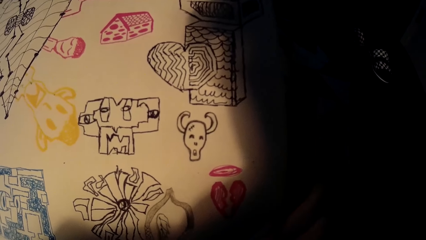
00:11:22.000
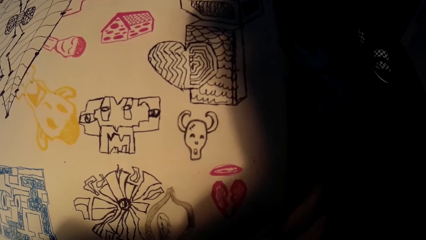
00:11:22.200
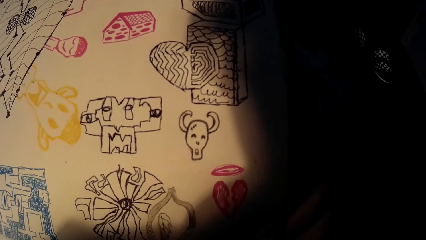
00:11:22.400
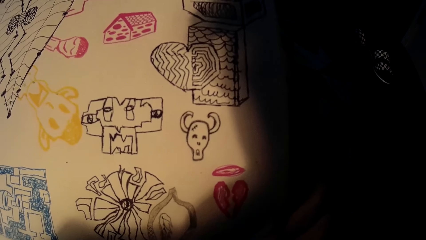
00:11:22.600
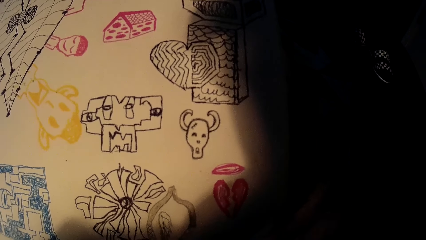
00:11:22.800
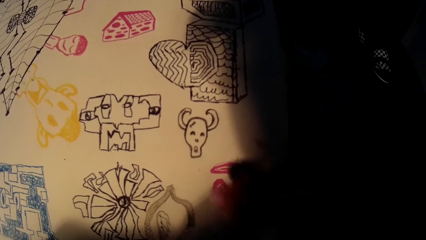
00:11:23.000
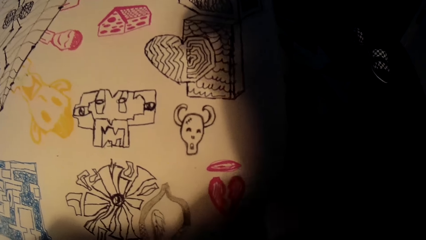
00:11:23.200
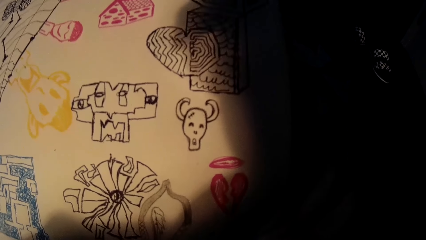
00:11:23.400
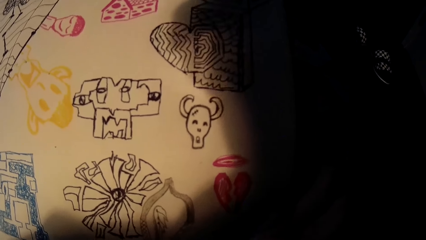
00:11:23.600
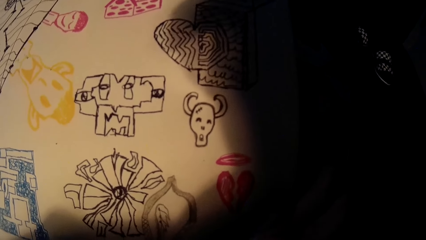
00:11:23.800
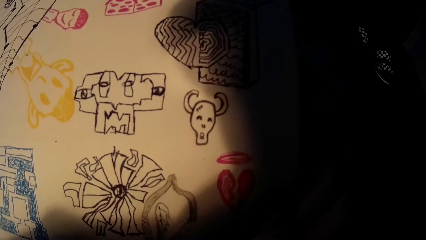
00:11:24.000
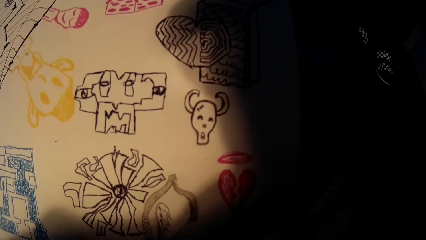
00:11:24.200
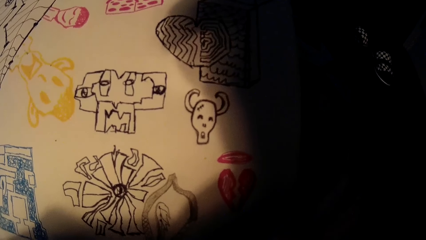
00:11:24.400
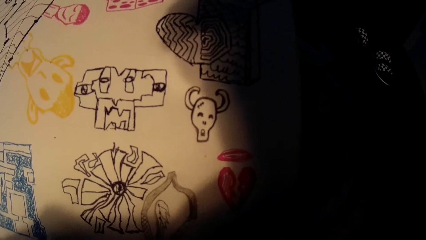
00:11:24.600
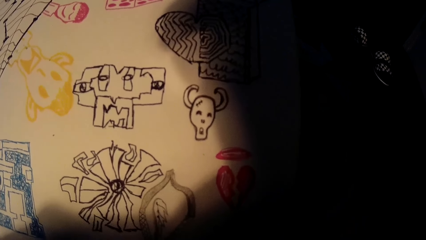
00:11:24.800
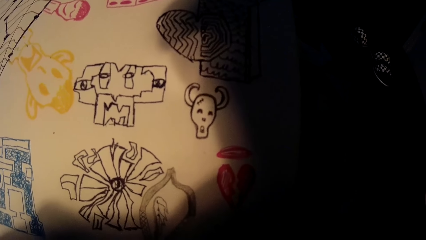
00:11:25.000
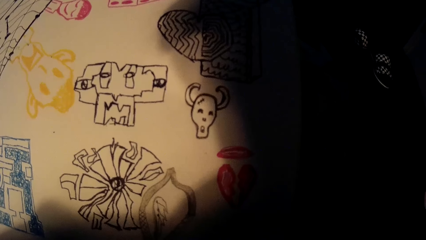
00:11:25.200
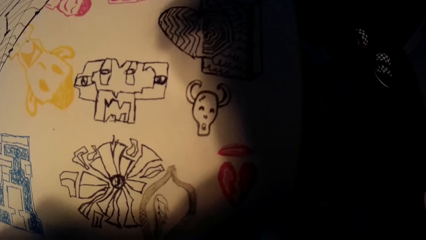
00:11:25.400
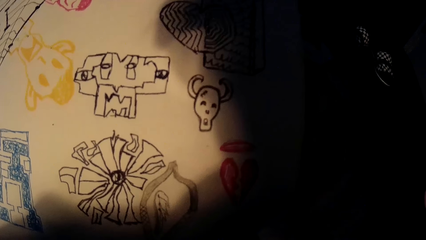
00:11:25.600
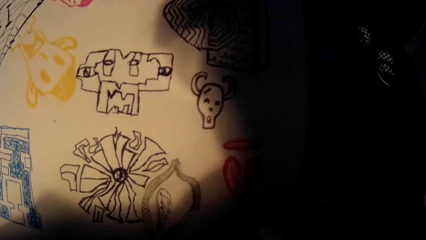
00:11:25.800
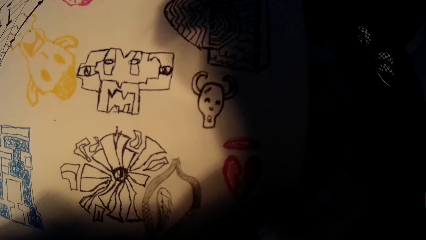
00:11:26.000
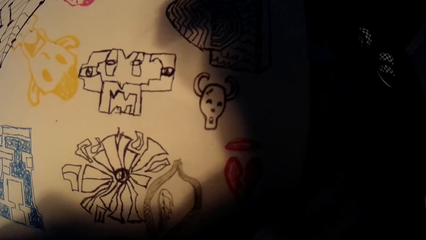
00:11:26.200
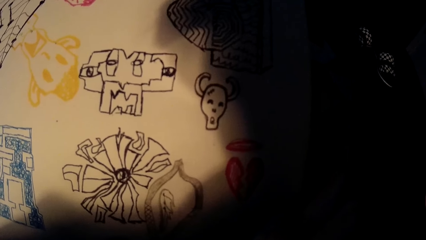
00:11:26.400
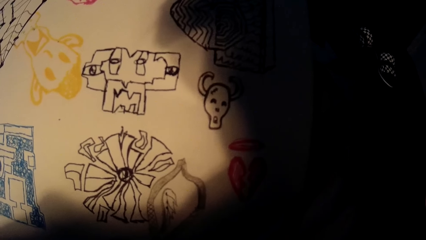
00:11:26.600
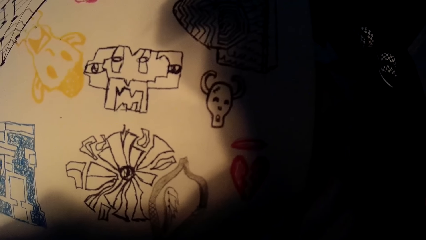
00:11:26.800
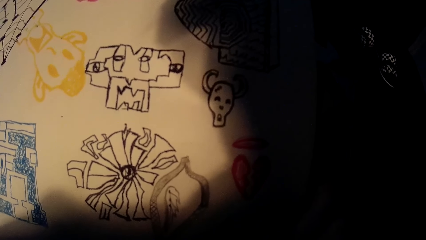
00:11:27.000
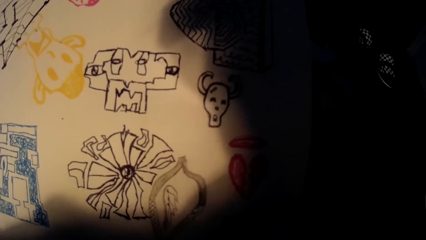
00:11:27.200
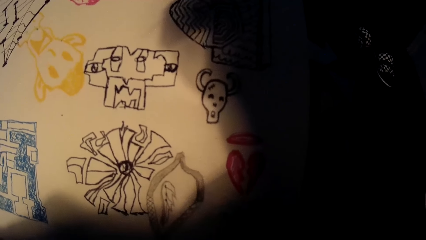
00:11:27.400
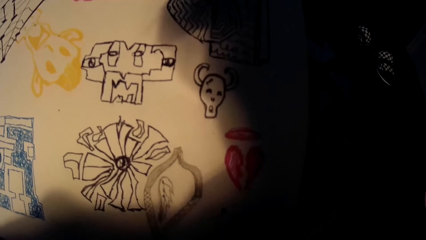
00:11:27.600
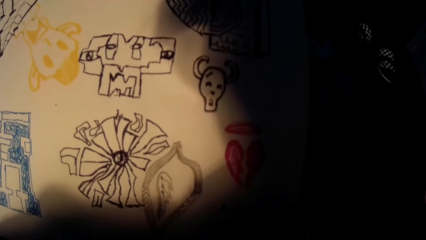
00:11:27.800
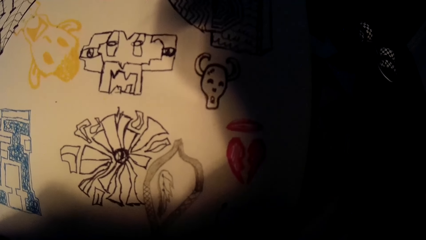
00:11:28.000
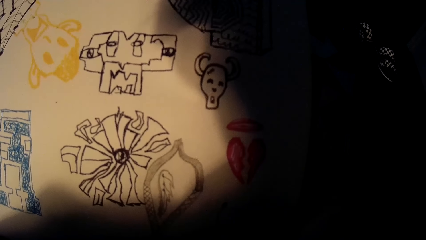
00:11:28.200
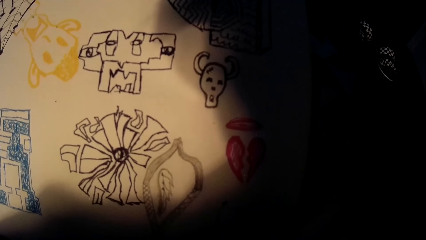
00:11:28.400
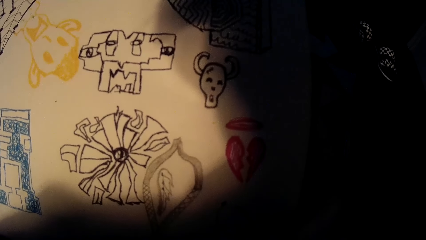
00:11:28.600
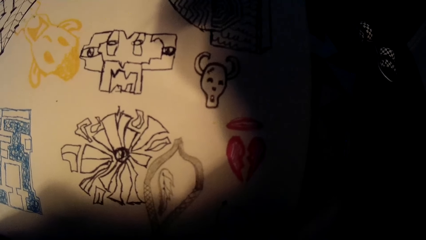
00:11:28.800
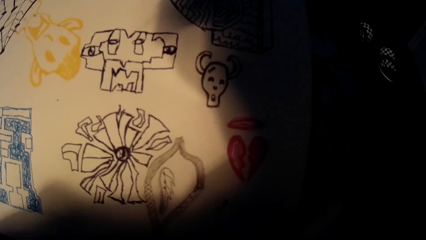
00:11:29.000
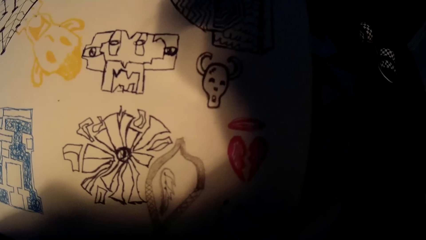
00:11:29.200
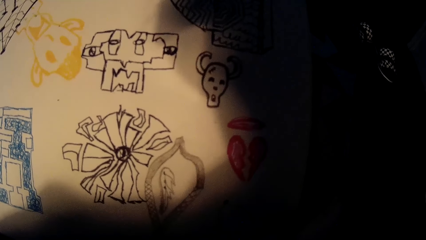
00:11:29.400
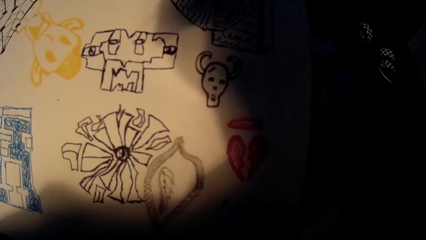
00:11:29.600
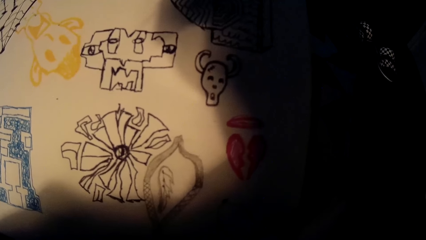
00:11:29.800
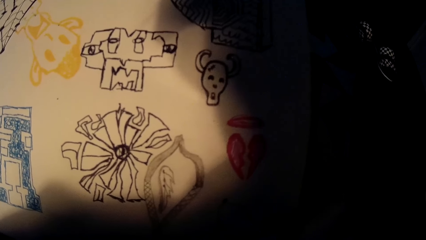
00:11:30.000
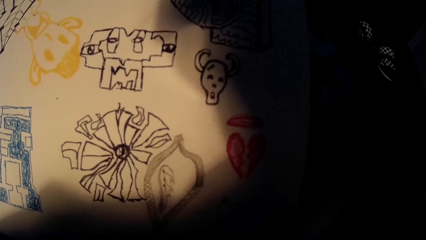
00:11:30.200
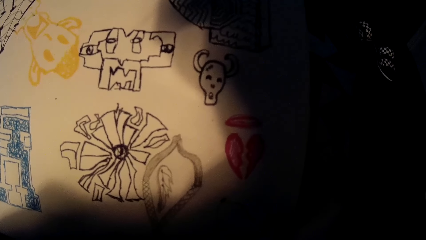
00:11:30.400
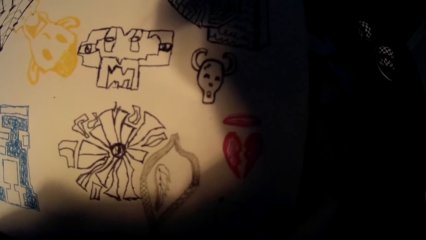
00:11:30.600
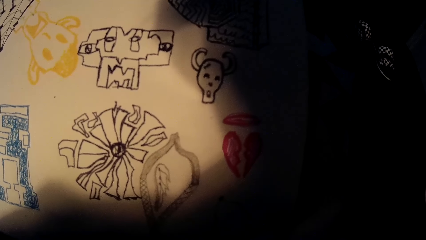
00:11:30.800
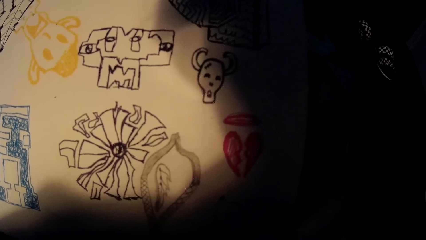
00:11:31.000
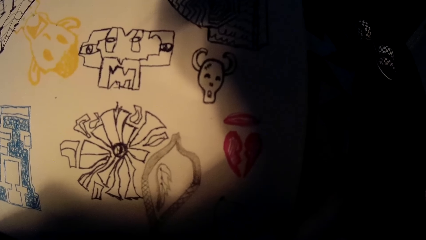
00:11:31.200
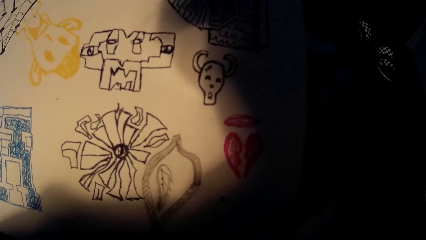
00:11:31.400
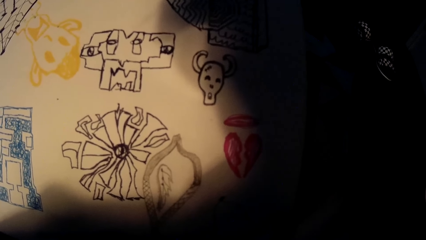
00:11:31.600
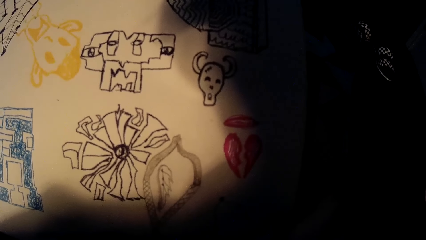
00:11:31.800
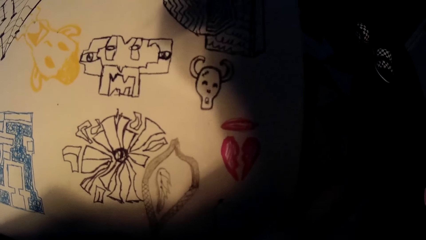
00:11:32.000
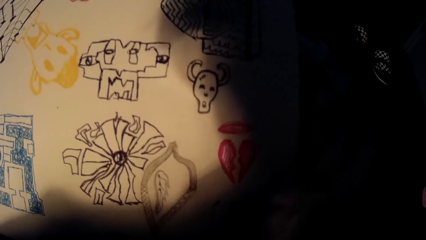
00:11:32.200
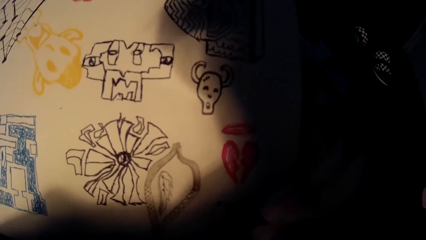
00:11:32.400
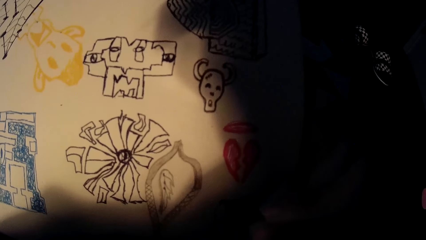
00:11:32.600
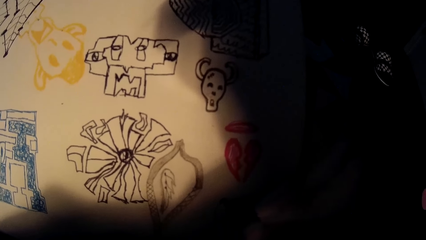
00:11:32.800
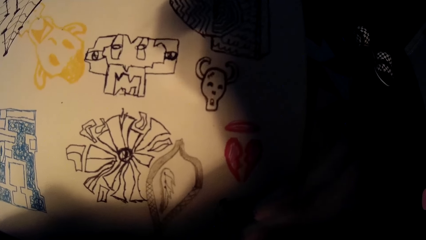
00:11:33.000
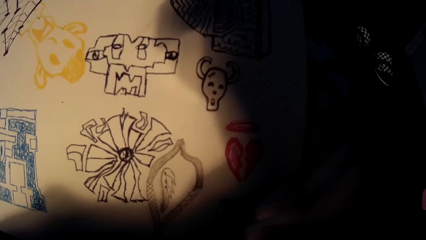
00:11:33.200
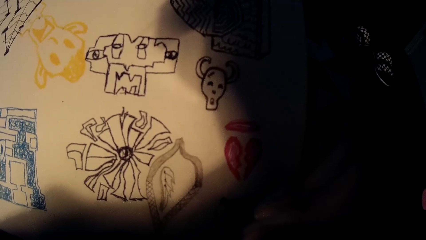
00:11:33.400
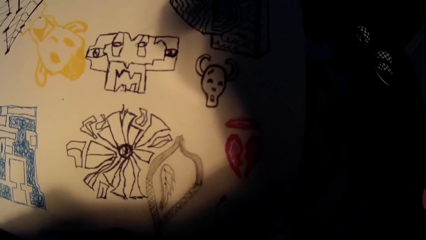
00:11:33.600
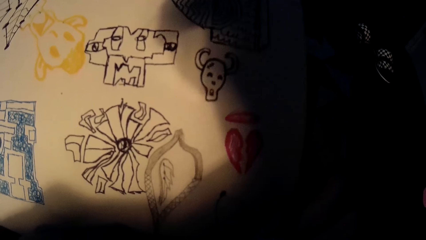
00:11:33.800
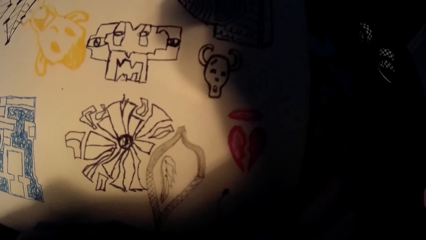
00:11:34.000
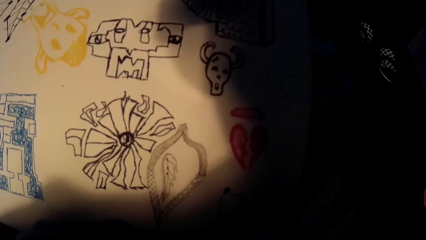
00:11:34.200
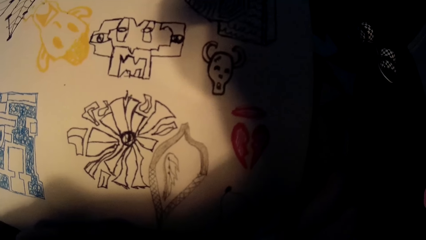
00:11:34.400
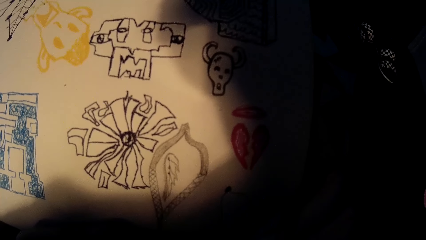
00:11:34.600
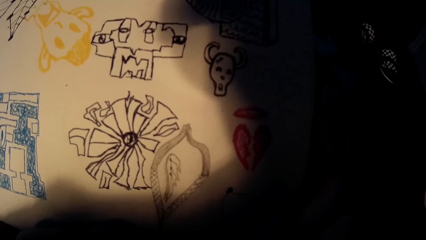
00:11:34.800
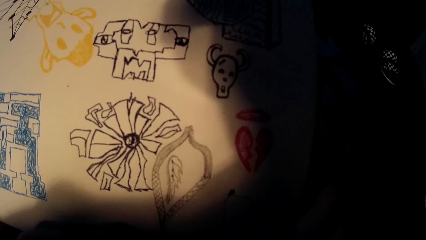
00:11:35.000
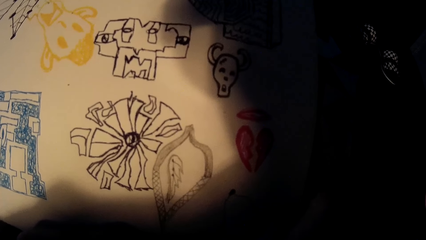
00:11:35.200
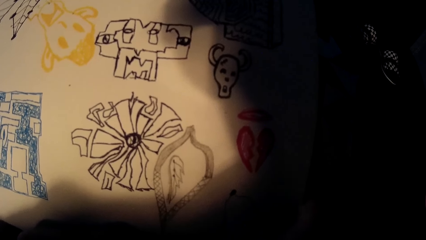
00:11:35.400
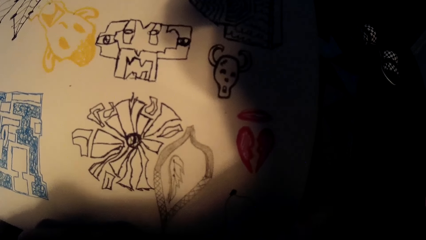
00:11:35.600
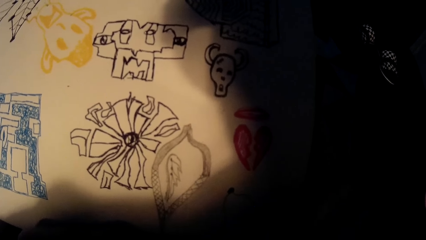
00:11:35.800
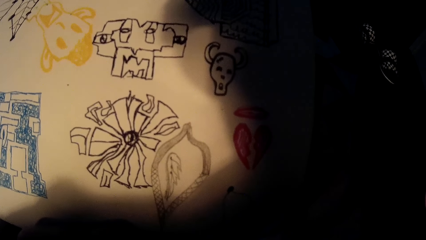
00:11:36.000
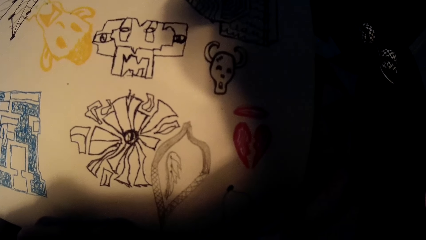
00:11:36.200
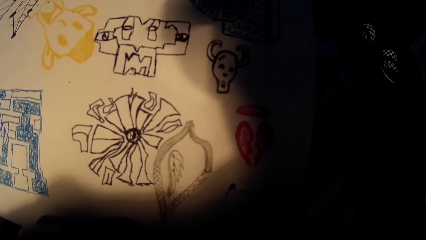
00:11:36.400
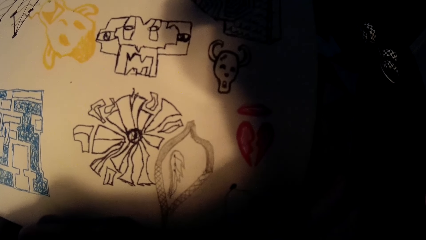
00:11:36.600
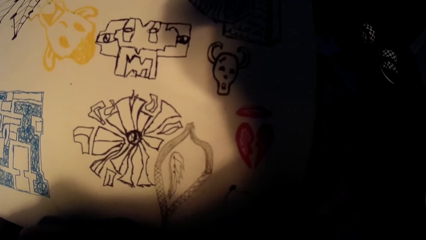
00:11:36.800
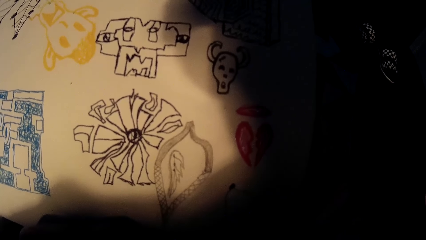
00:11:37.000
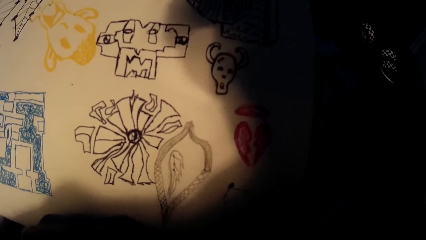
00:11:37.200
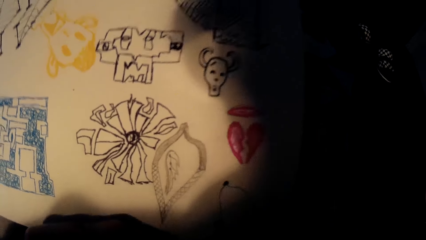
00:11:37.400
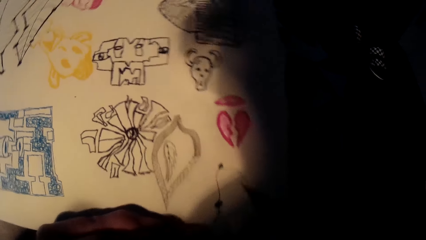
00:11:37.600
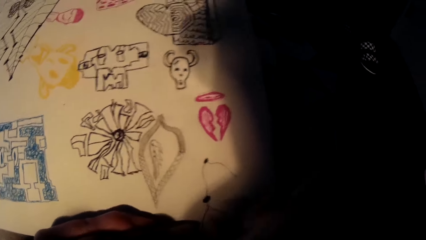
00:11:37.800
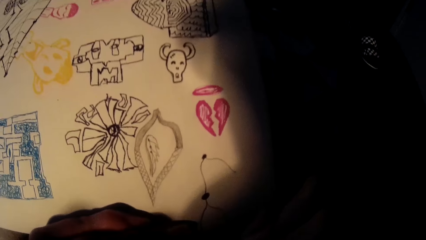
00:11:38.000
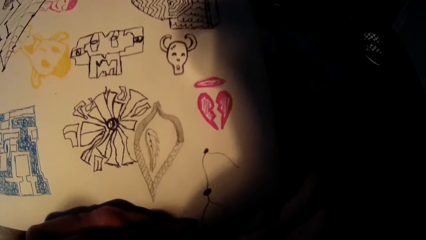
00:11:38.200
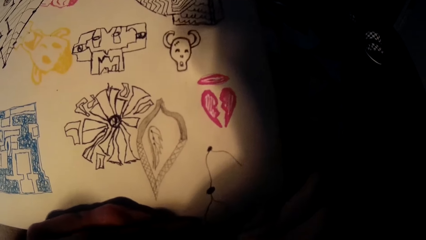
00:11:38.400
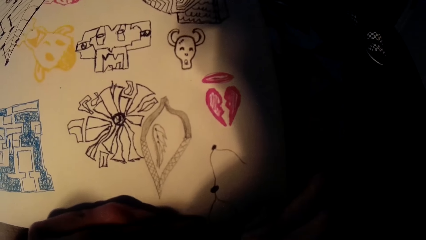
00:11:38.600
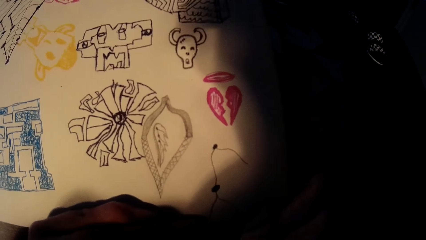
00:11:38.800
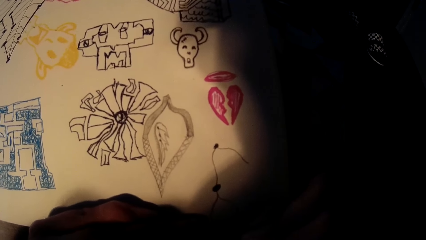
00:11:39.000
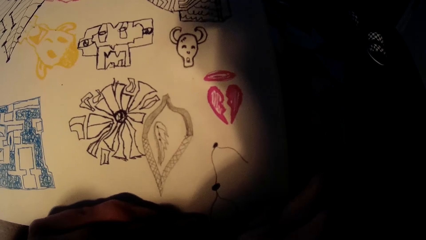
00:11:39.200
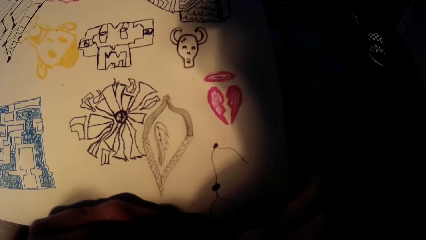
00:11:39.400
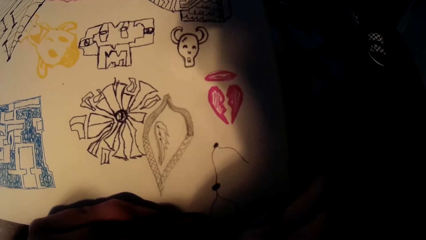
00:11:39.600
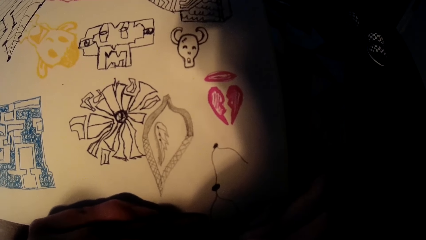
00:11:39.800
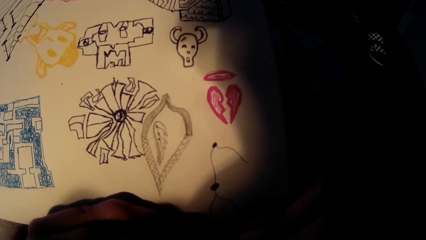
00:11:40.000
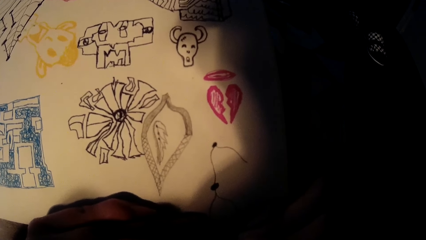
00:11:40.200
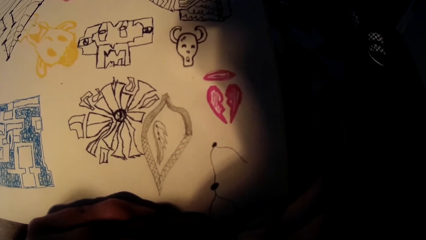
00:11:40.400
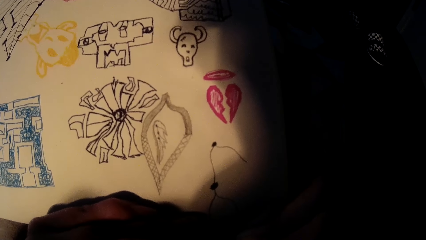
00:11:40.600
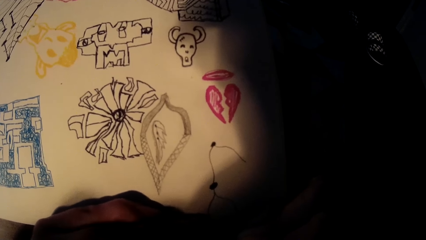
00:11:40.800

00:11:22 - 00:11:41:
The camera wearer lifts his hand. He draws on the drawing card using a pen. He lifts the drawing pen. He draws on the drawing card.
